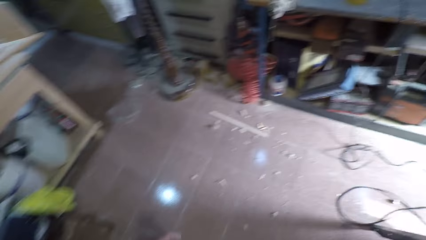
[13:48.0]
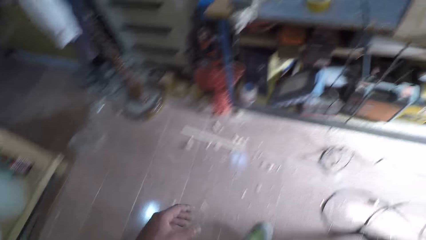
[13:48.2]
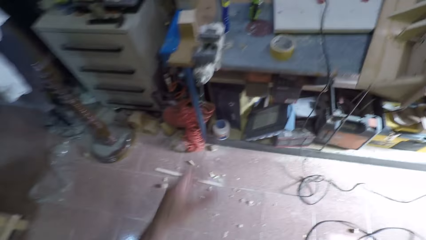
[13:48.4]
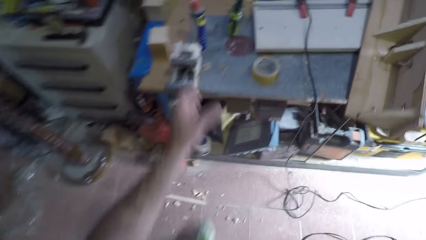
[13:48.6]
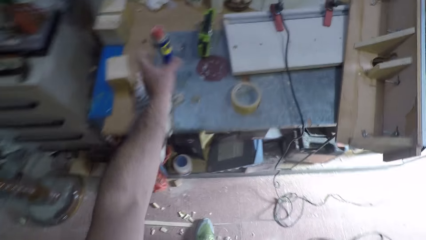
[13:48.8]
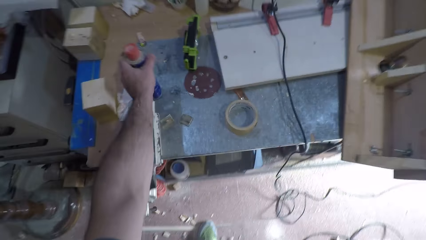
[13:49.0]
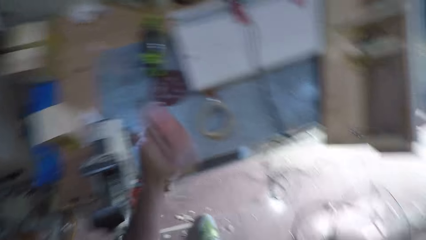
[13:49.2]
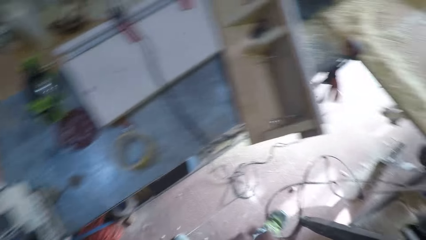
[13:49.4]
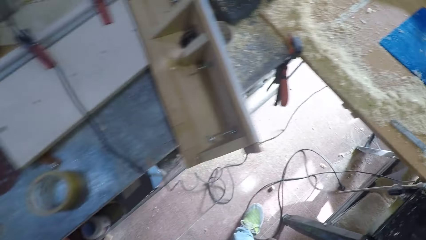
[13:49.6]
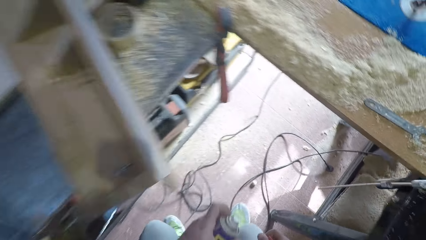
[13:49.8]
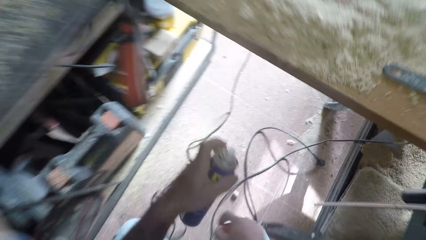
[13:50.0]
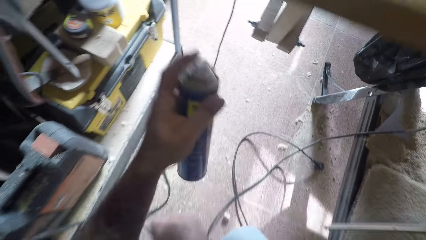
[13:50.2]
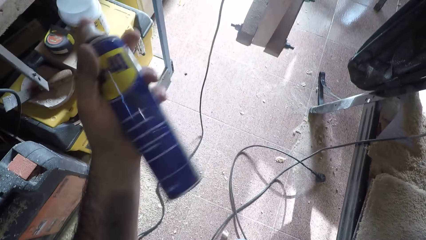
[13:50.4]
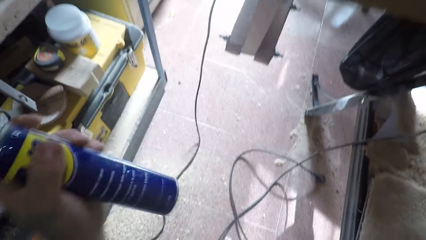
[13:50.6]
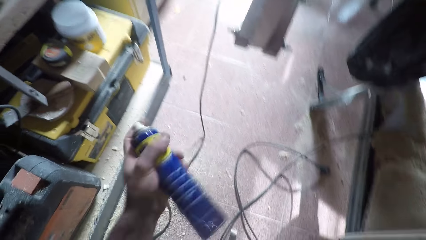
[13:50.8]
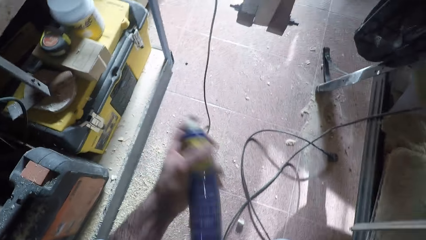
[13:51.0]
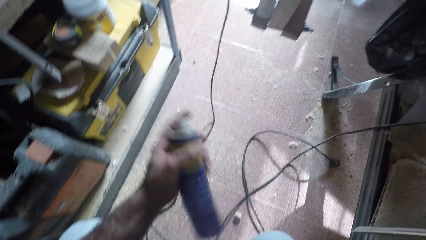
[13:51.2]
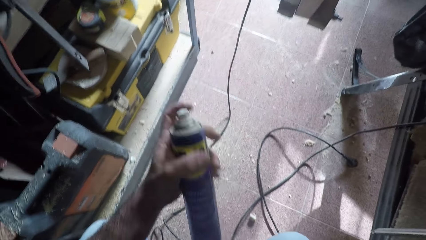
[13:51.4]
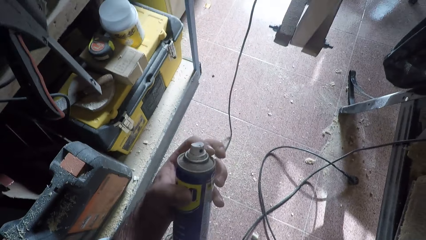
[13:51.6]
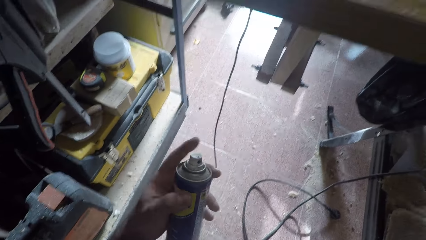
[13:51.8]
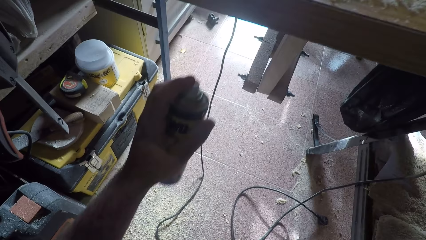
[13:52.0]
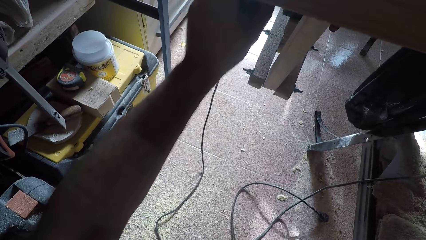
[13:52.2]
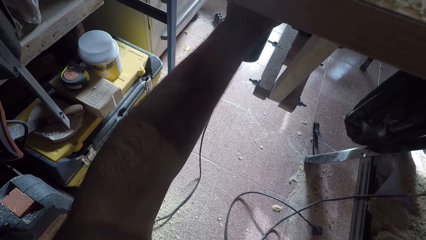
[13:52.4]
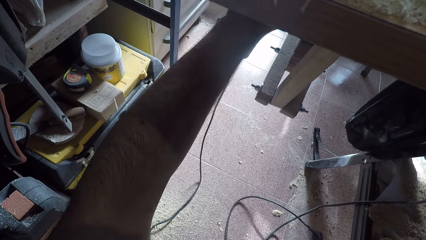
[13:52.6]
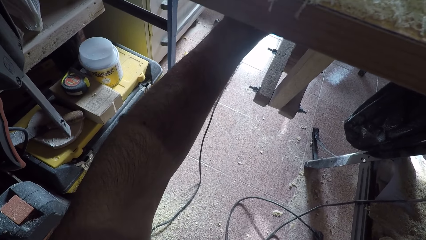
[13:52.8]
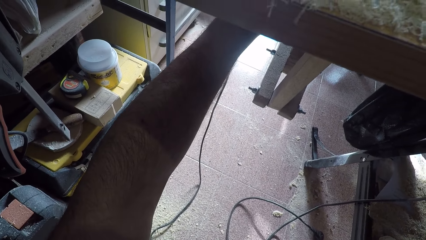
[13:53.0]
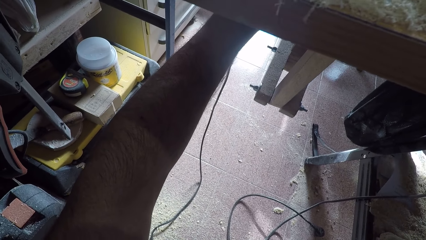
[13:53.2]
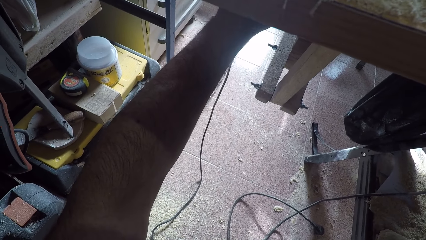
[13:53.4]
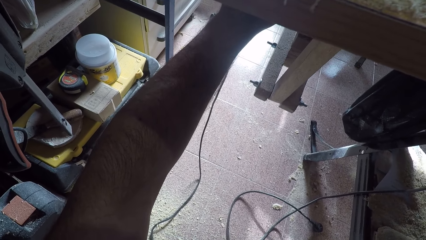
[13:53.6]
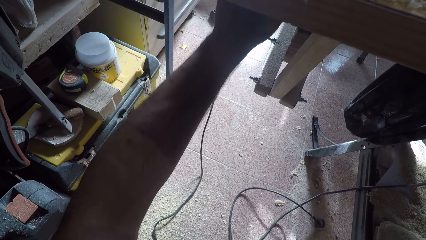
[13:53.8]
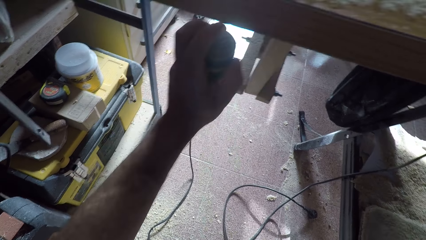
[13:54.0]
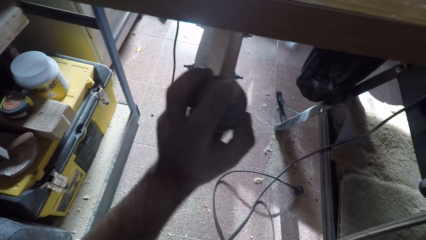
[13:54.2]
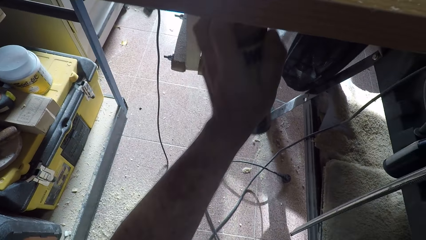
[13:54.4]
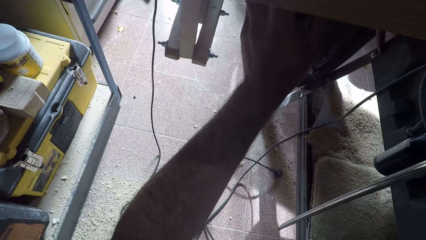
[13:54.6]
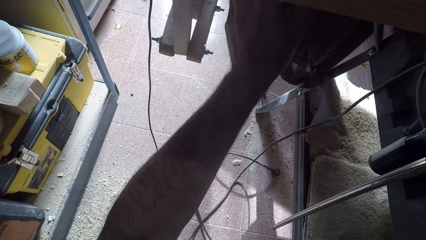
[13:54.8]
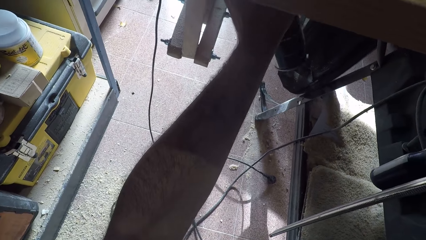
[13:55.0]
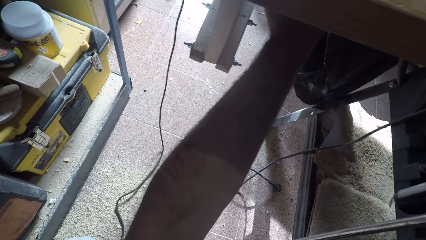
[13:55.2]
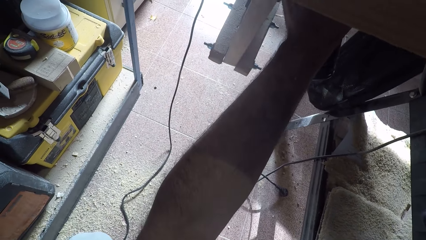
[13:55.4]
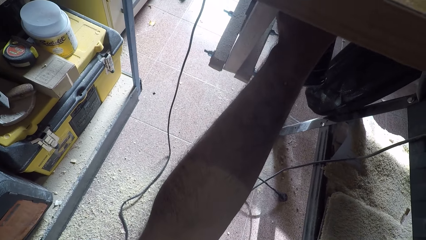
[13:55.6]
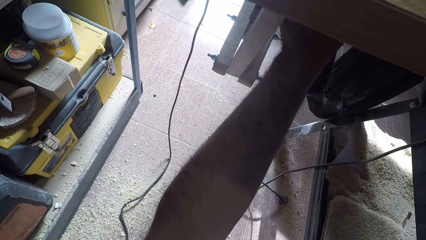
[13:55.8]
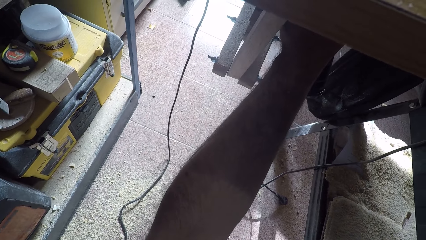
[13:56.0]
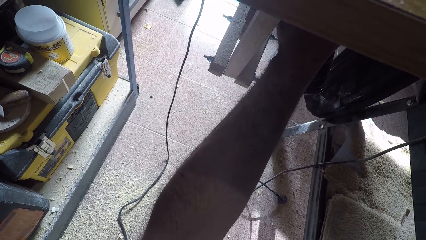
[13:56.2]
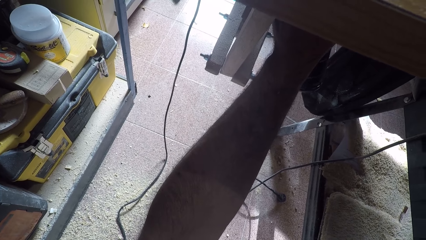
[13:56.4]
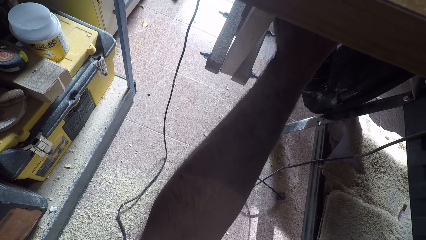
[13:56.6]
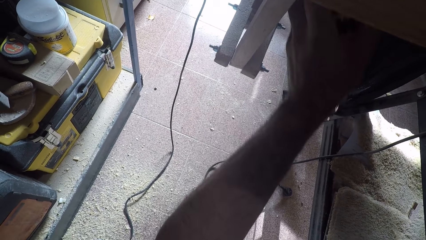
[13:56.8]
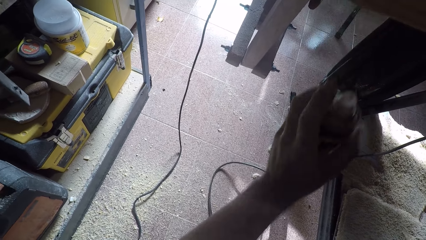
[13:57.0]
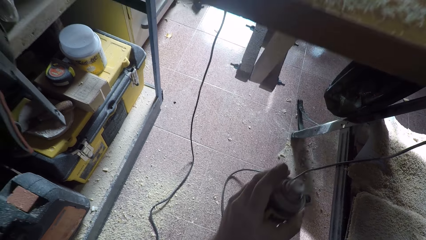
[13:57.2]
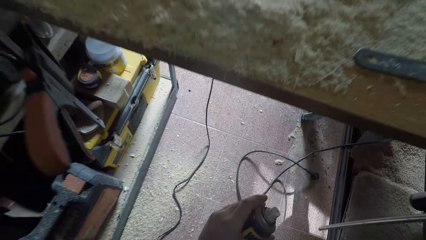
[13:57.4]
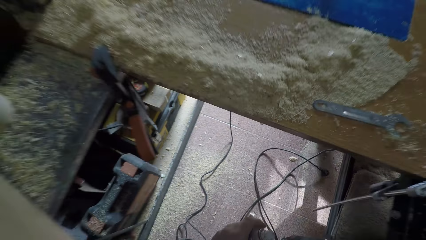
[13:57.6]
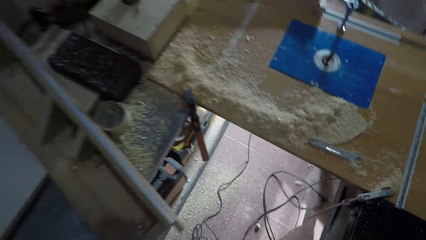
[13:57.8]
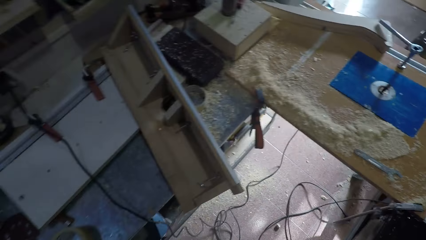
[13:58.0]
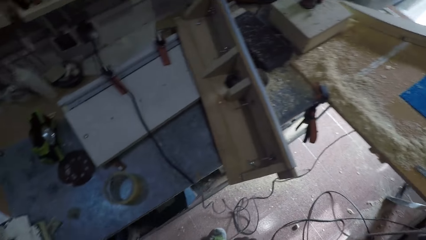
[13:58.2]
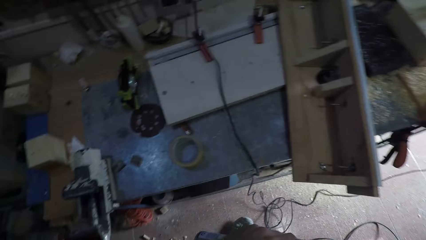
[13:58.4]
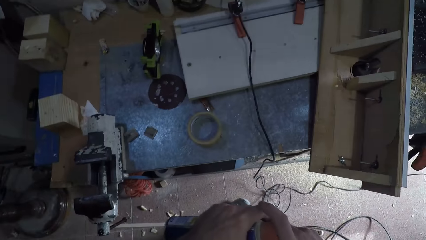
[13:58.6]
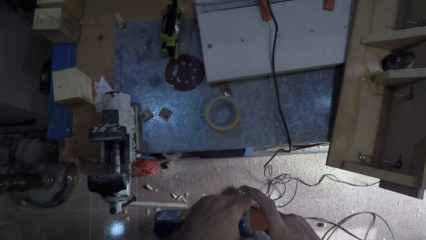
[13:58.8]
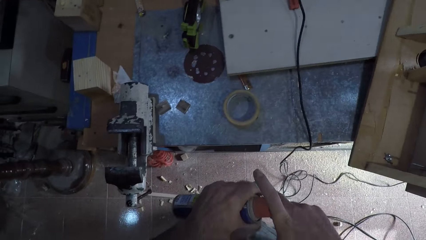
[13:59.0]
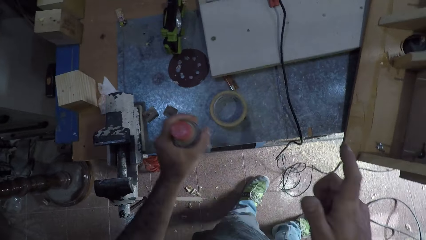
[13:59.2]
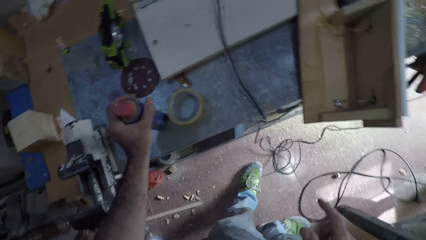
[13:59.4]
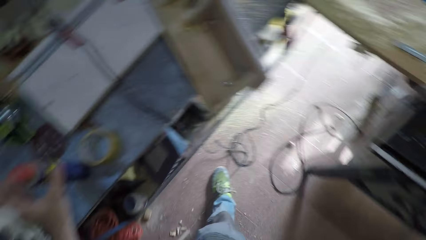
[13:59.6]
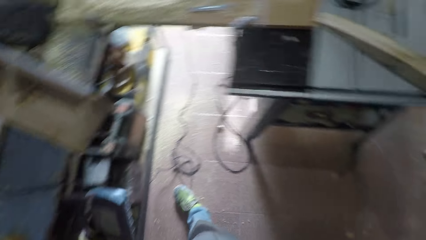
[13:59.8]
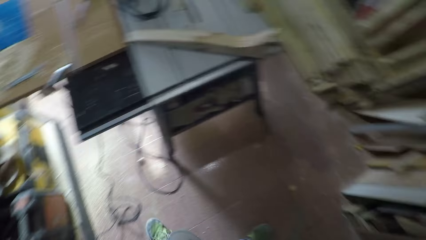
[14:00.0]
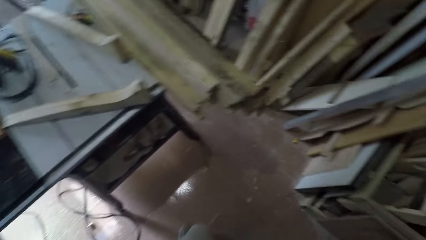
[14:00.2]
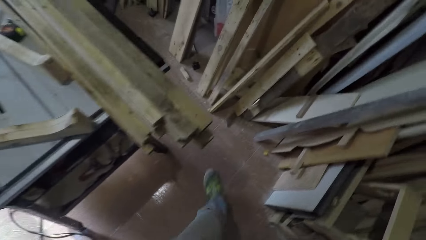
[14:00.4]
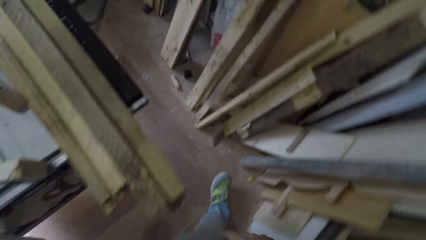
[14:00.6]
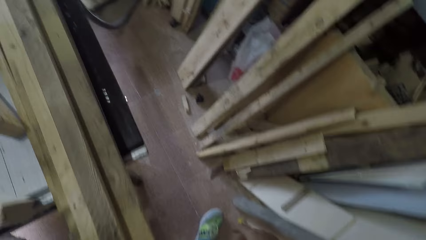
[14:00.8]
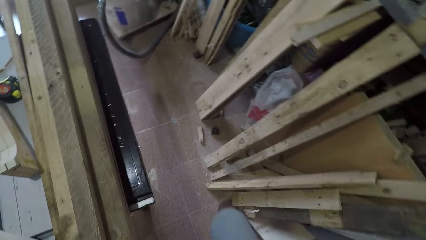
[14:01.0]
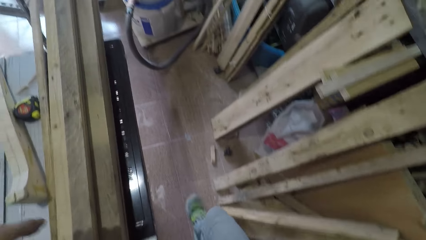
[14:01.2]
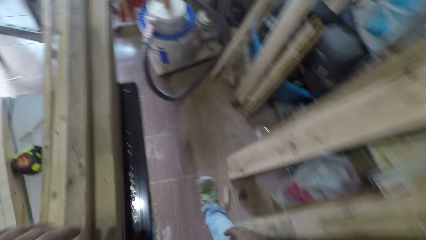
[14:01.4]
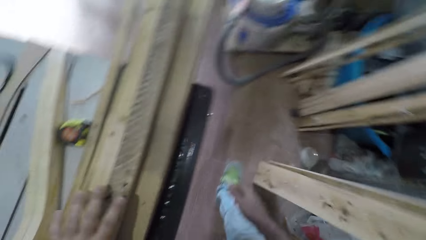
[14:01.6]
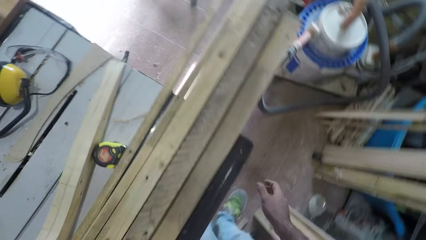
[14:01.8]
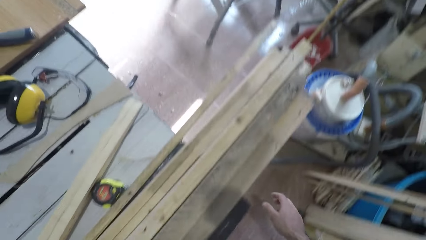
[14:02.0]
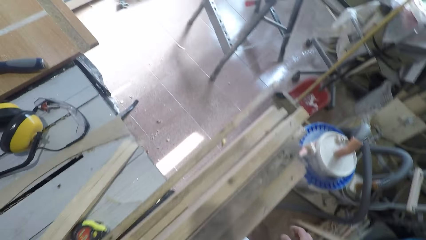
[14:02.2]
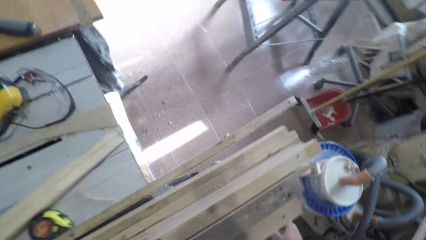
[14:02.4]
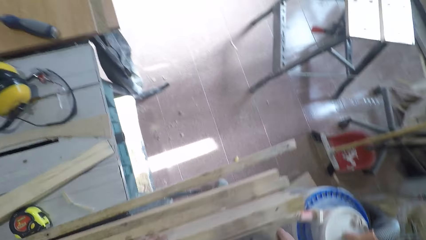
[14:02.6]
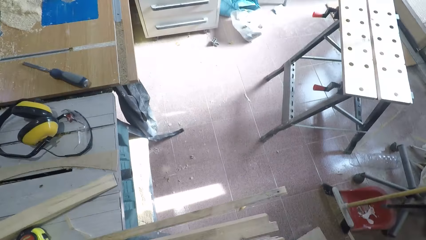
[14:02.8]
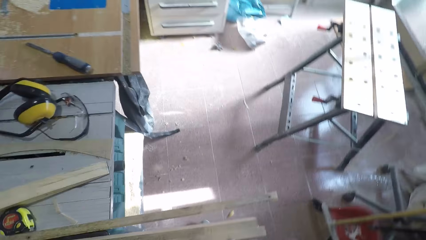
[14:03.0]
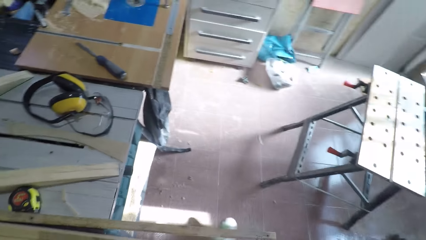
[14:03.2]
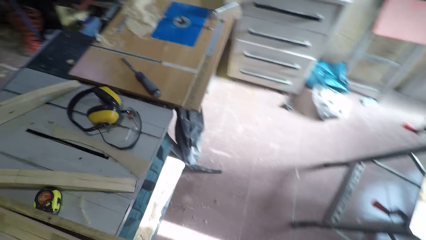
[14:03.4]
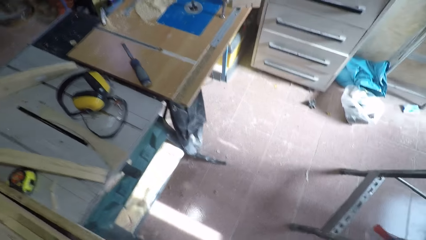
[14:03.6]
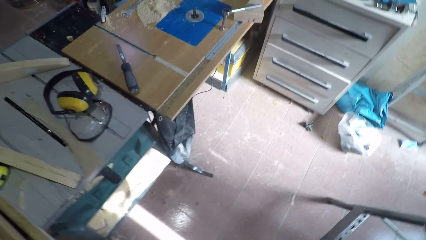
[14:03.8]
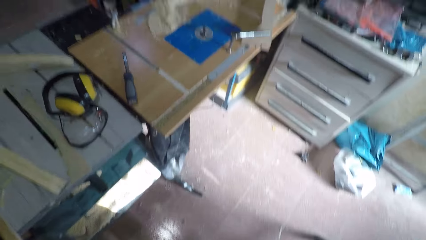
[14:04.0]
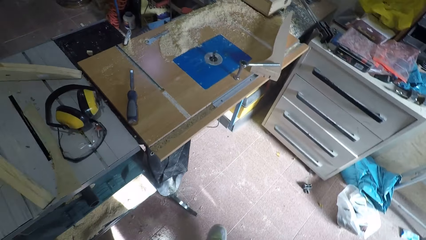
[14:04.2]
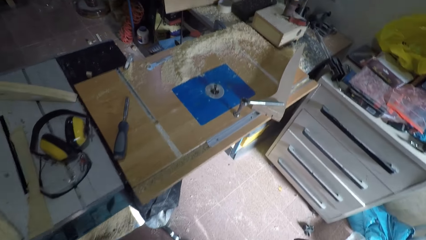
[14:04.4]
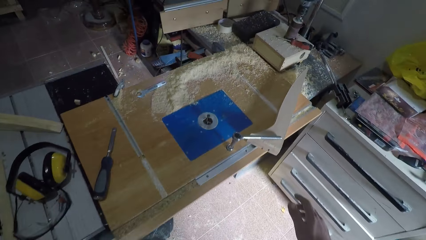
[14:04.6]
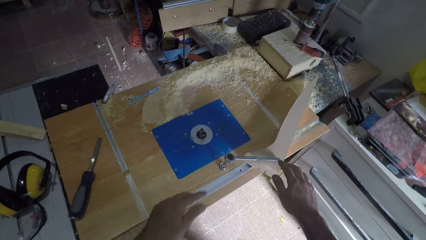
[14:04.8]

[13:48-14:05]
The camera wearer picks up the spray paint from a table. He shakes the spray paint with his left hand. He applies spray underneath a smoothening machine with his left hand. He sprays the wood. He covers the spray paint and drops the spray paint on the table. He walks about in the workshop.
